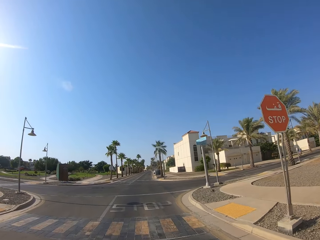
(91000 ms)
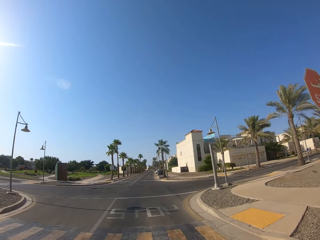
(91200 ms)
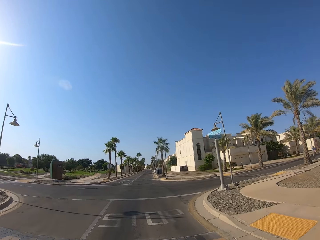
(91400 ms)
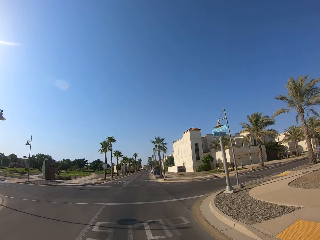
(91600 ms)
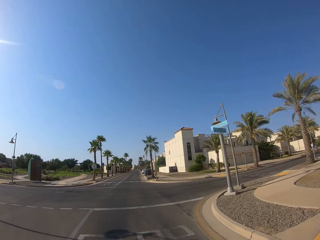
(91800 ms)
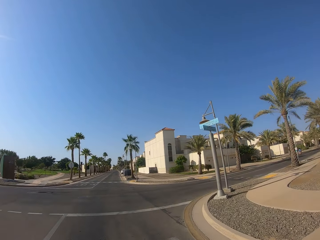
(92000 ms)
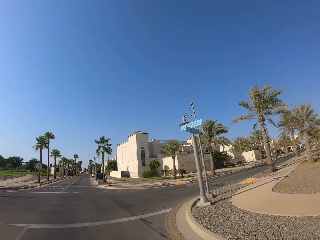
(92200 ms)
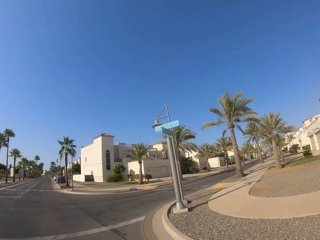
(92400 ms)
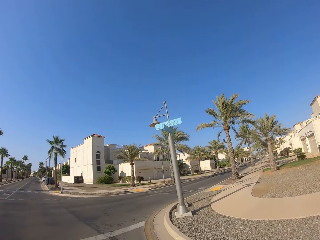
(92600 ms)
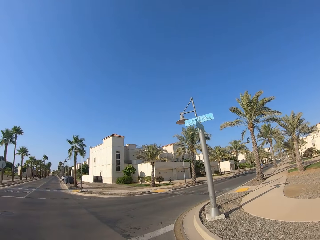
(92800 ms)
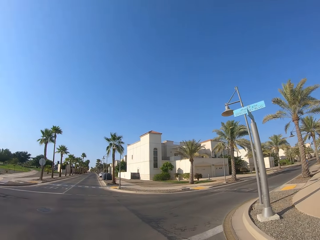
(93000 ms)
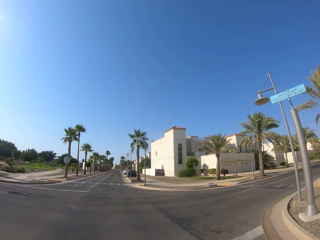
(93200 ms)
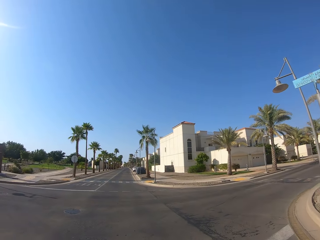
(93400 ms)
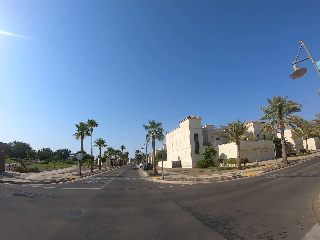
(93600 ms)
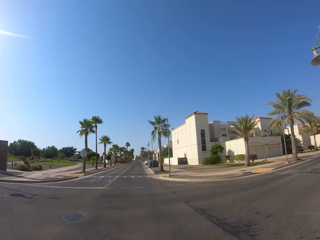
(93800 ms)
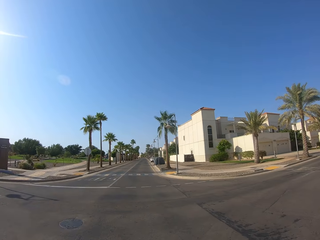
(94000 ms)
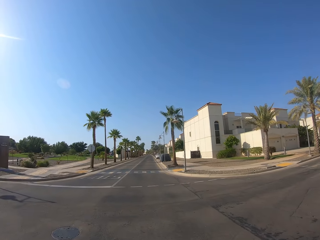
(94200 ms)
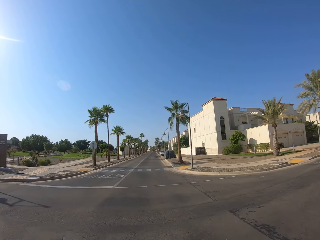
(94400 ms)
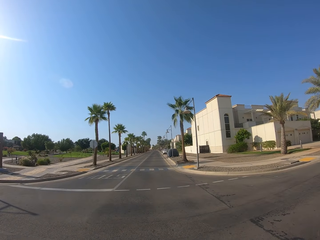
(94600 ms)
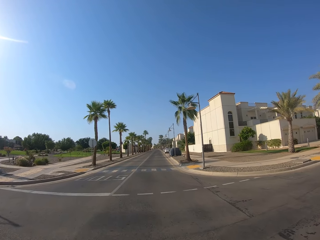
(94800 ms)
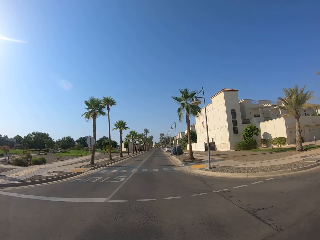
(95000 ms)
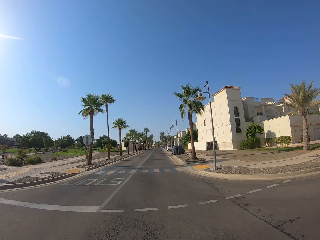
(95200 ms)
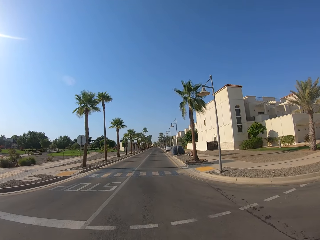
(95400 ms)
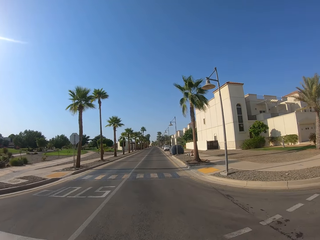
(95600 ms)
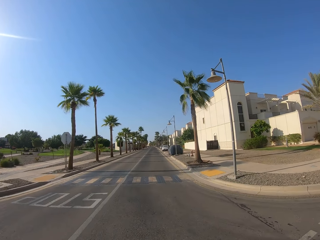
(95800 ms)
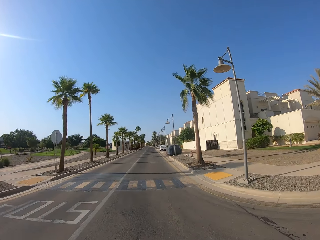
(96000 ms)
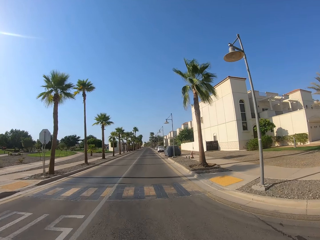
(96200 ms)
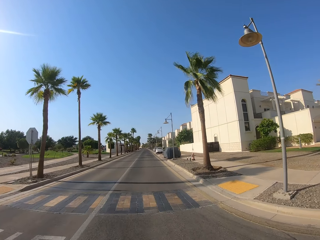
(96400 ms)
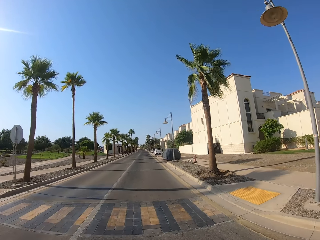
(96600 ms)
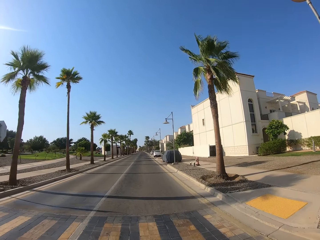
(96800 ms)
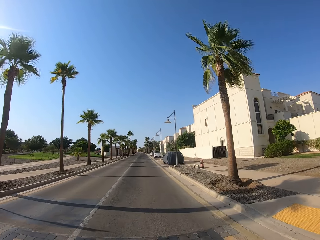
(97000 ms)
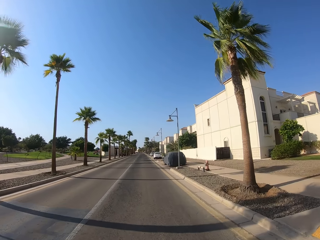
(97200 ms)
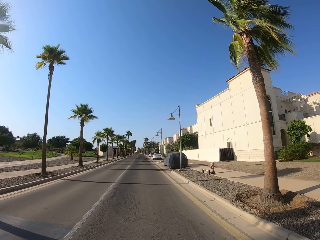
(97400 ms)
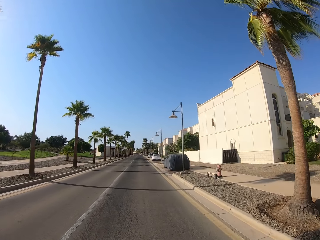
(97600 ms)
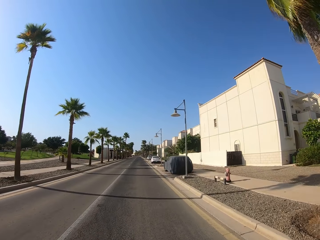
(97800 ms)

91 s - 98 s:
The camera wearer looks around.

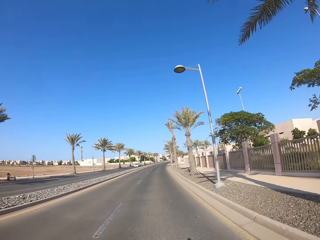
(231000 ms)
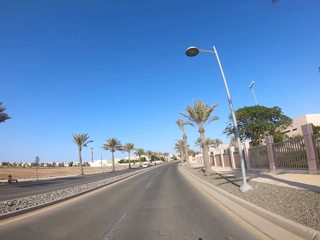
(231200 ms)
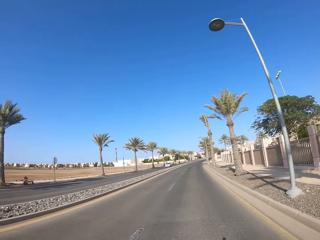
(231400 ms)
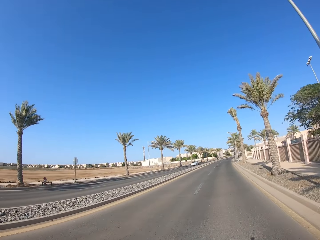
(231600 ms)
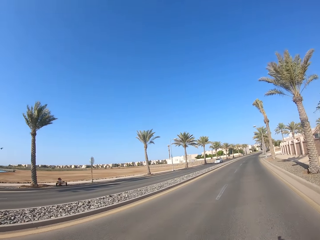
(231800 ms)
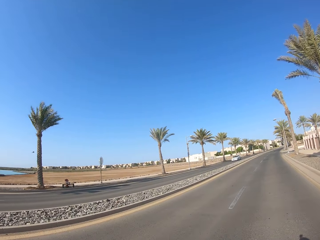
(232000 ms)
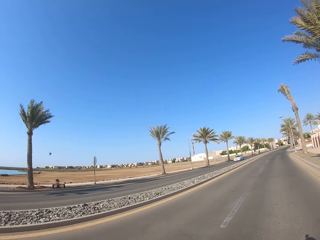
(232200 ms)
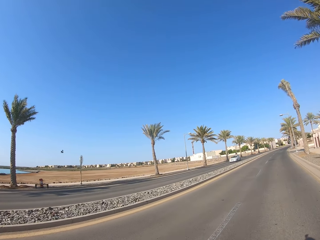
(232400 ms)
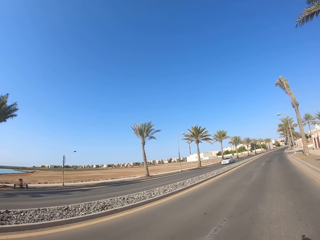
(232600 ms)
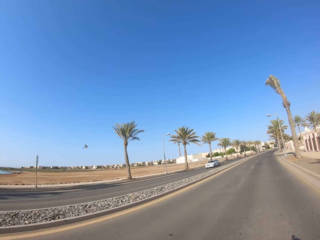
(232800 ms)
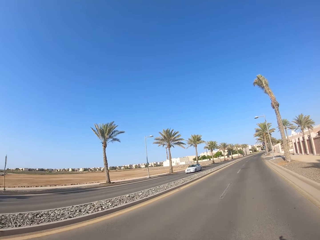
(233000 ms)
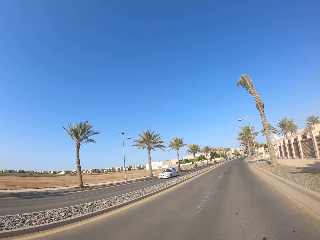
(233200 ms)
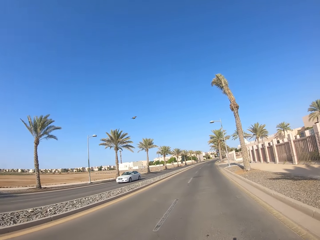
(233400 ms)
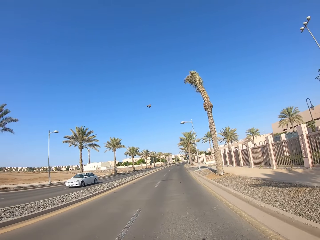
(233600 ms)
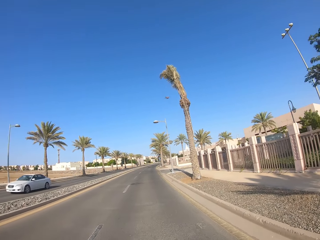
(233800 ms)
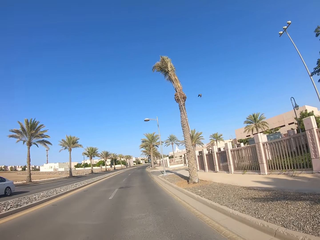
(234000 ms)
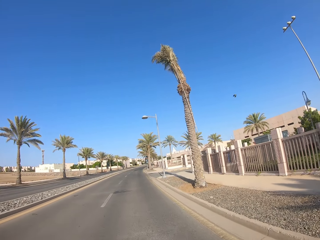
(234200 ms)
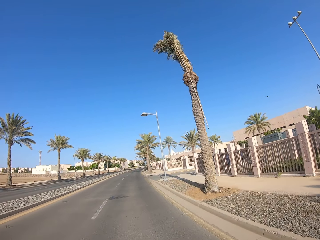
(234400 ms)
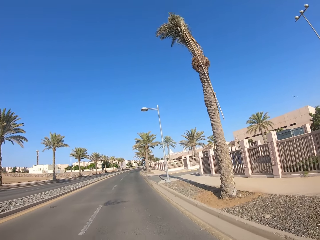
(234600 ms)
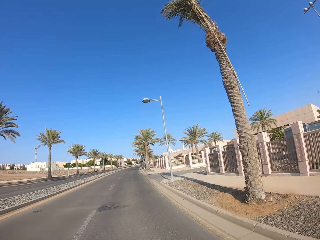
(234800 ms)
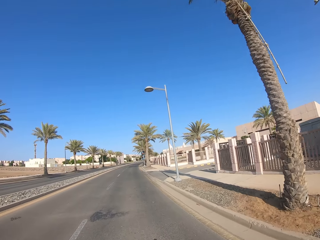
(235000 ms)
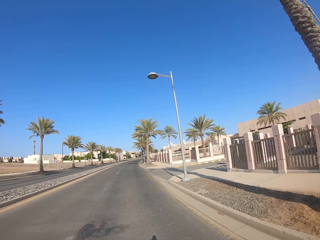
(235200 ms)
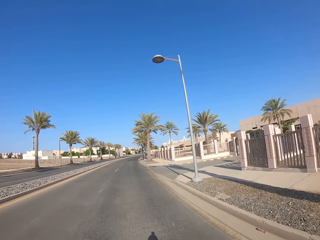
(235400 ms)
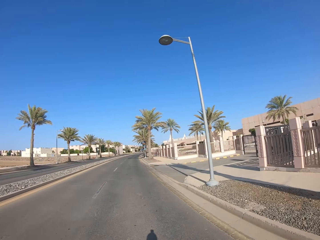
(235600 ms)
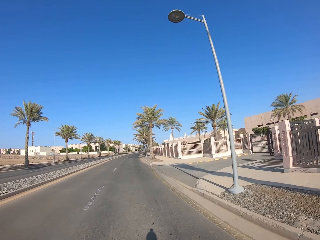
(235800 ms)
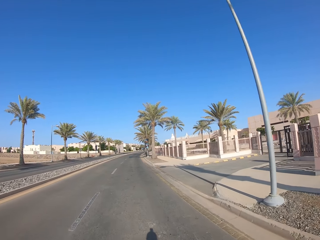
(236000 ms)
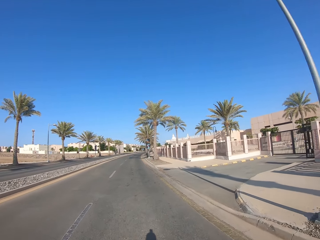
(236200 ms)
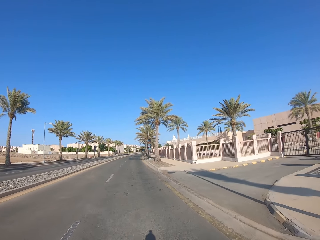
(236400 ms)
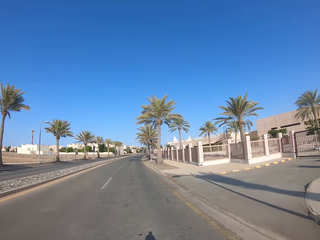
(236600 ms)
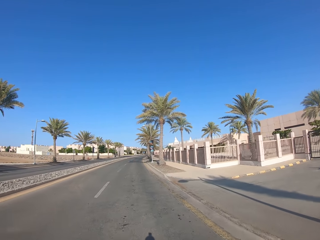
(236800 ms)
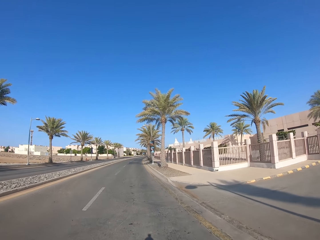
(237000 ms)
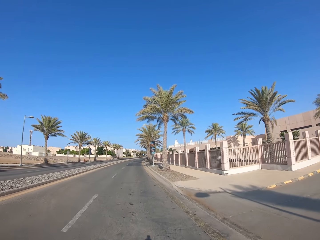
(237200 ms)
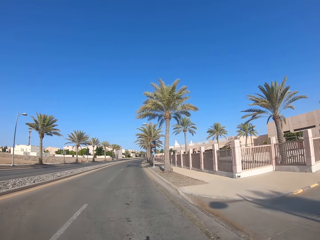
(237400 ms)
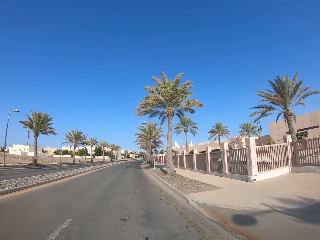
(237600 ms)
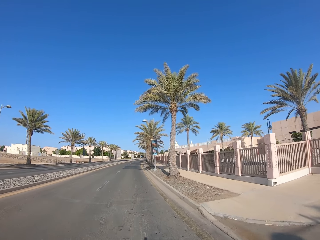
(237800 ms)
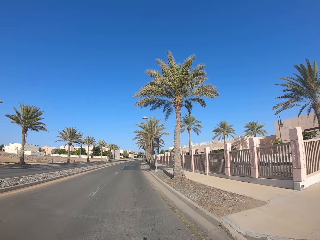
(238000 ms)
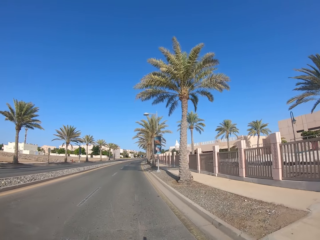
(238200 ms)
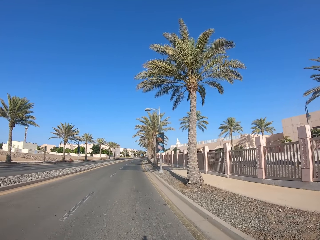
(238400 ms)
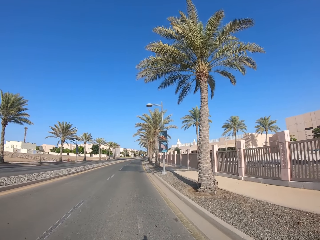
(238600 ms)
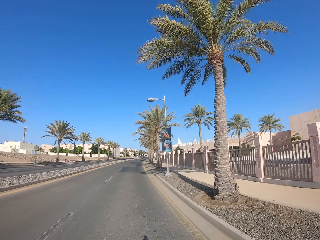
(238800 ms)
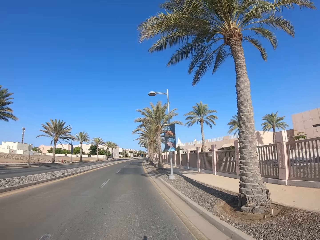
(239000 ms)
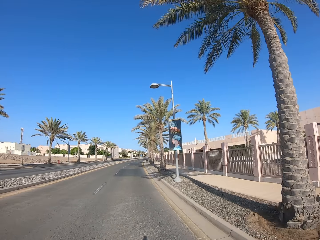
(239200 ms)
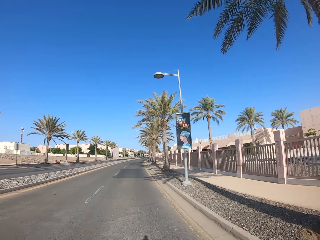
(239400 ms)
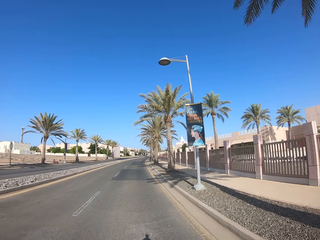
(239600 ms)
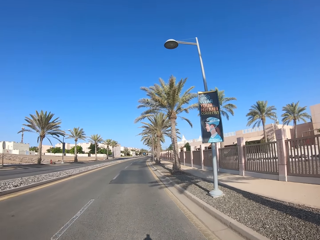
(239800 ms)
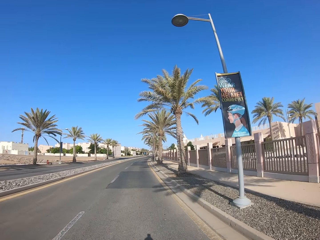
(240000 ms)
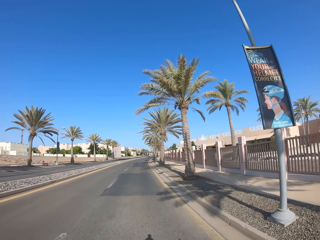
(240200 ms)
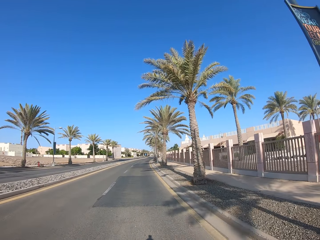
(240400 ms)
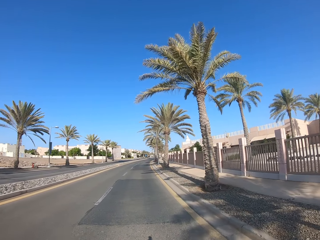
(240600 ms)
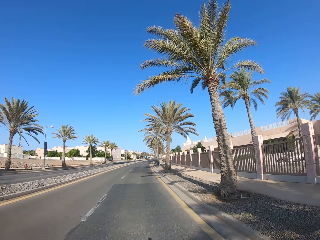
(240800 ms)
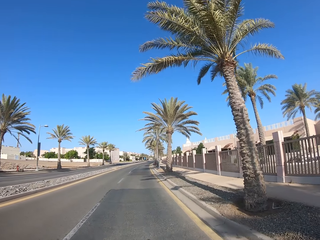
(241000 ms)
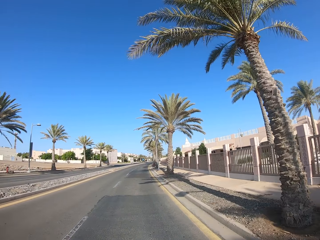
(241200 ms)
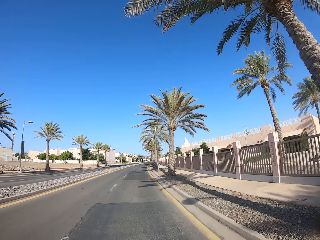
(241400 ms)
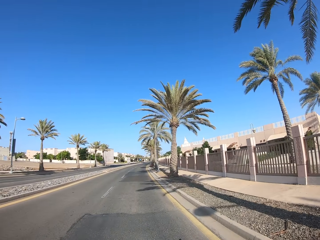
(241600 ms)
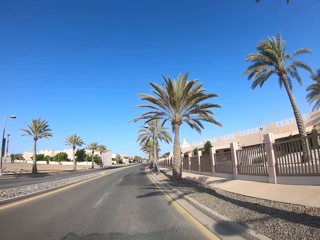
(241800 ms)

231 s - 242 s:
The camera wearer looks around the road. They drive on the road.
